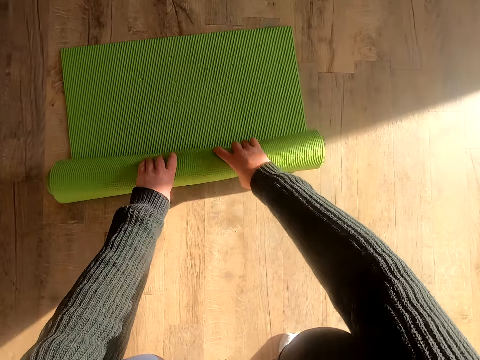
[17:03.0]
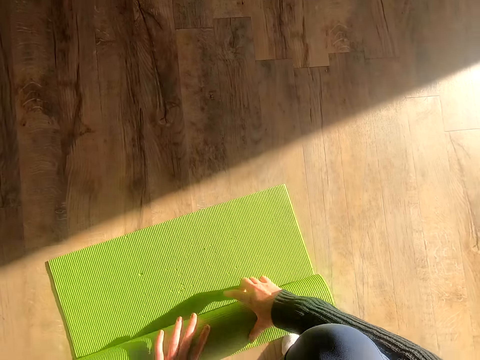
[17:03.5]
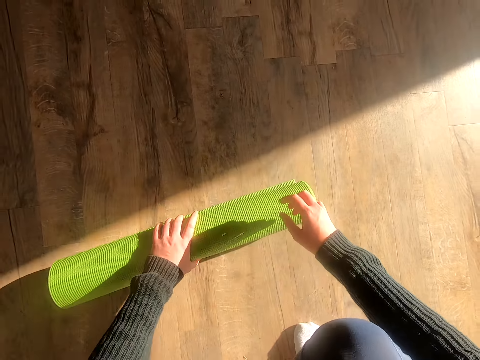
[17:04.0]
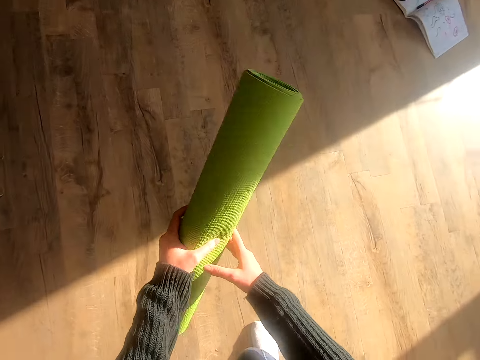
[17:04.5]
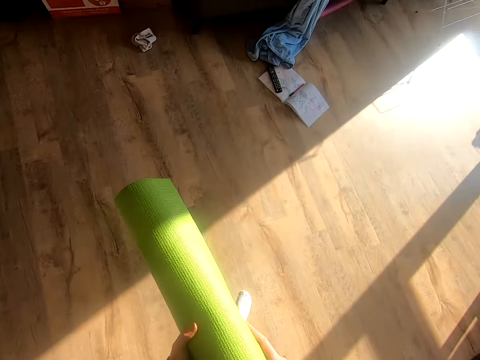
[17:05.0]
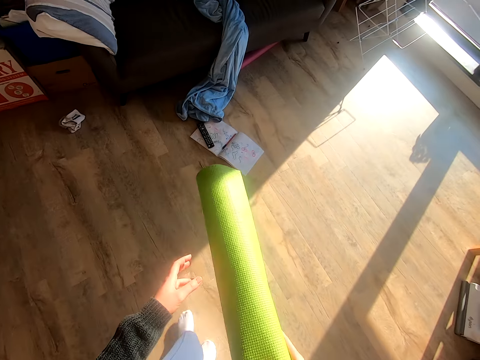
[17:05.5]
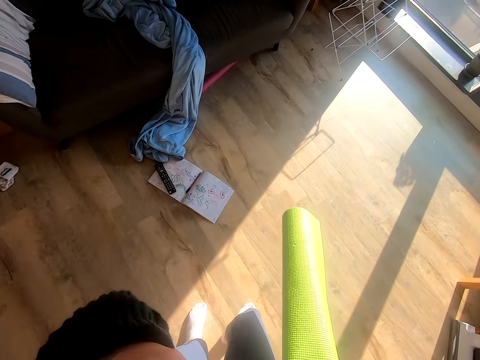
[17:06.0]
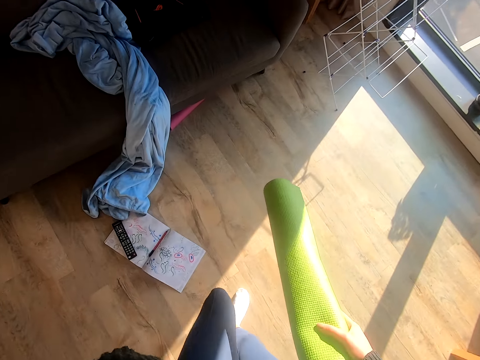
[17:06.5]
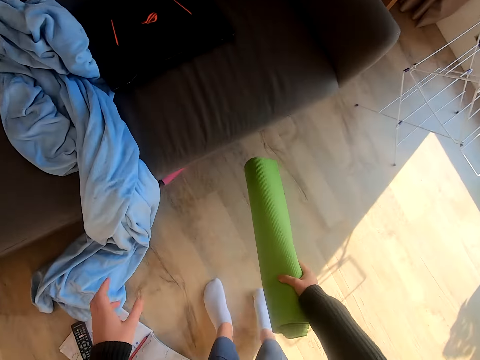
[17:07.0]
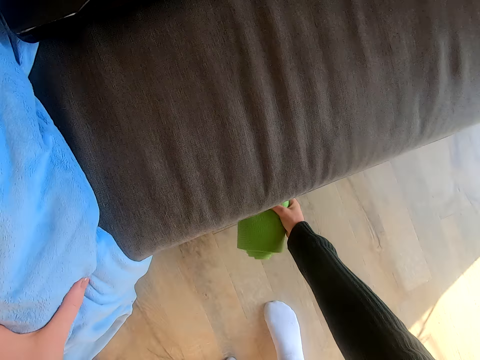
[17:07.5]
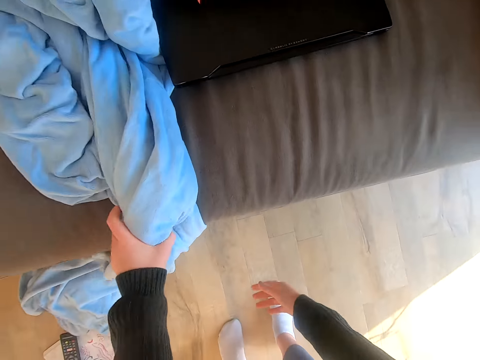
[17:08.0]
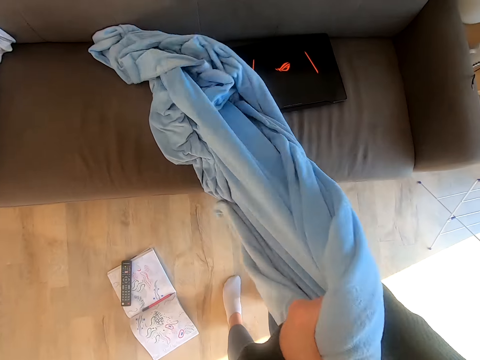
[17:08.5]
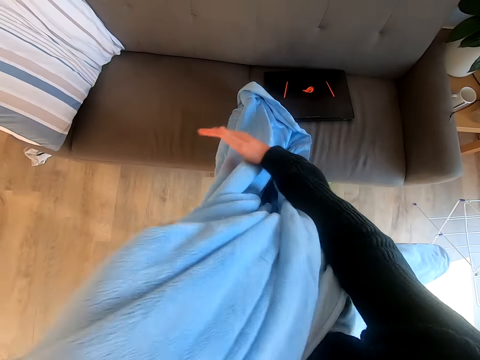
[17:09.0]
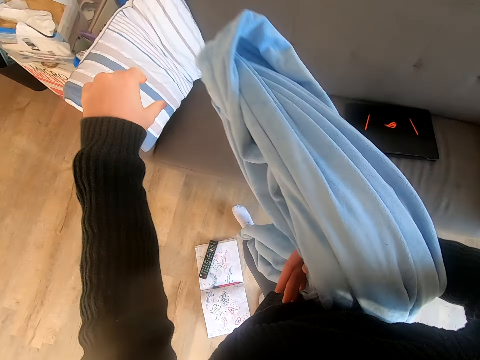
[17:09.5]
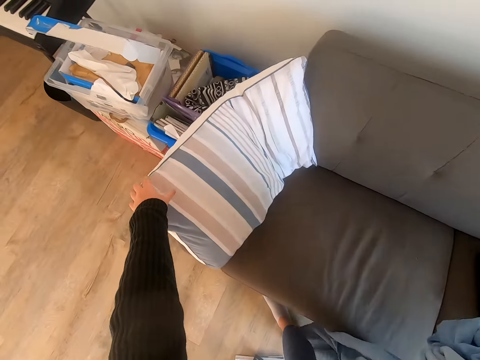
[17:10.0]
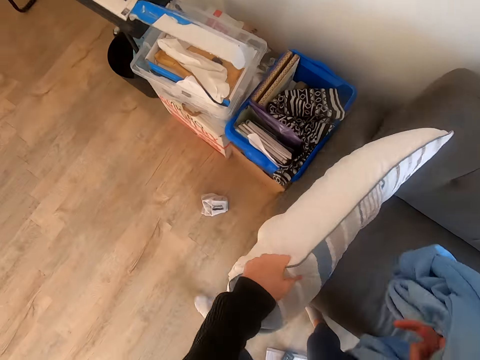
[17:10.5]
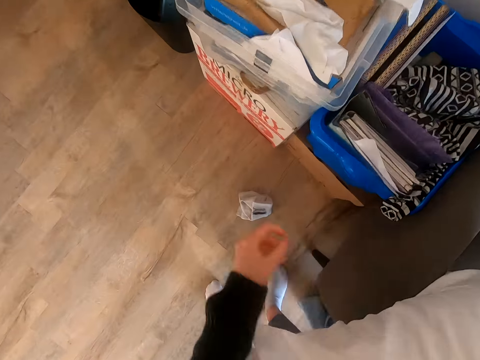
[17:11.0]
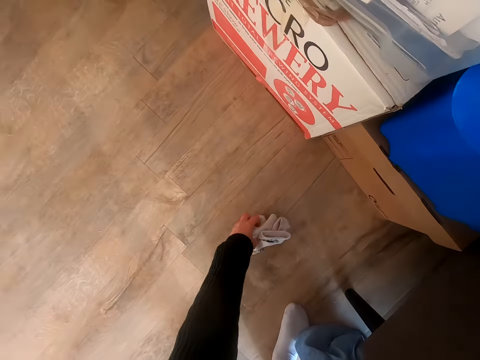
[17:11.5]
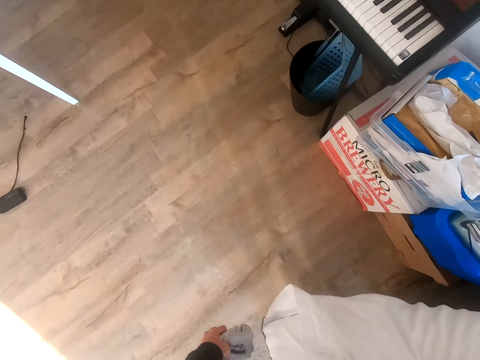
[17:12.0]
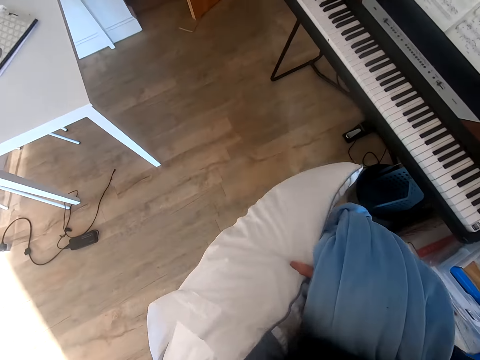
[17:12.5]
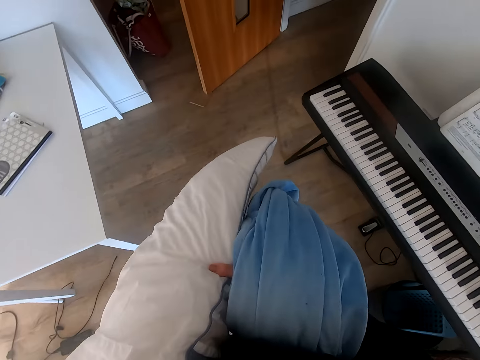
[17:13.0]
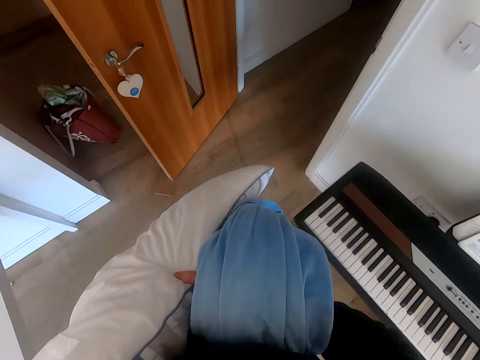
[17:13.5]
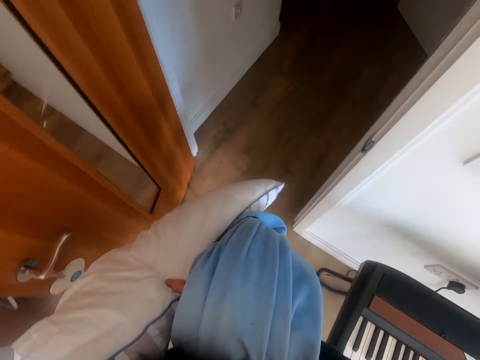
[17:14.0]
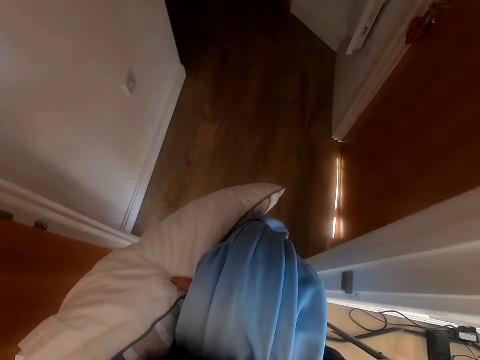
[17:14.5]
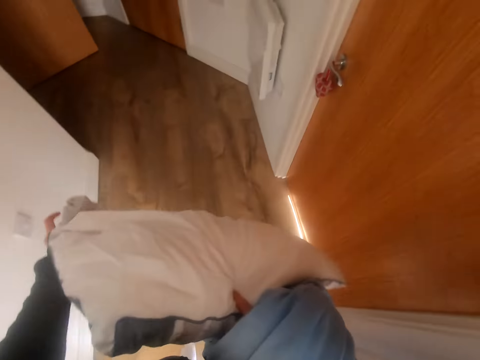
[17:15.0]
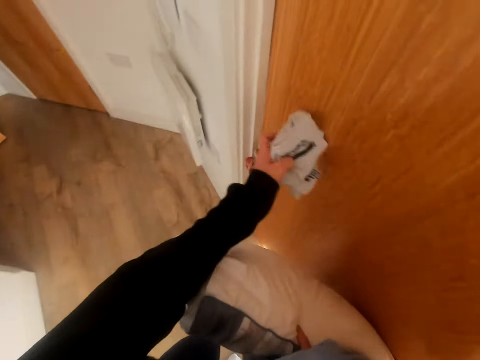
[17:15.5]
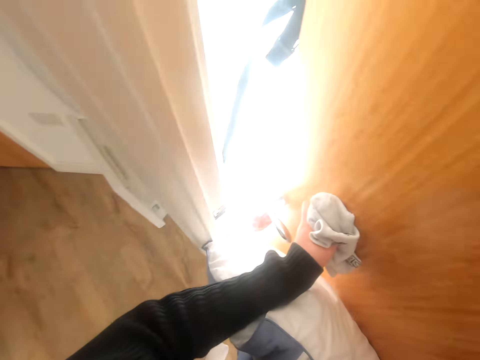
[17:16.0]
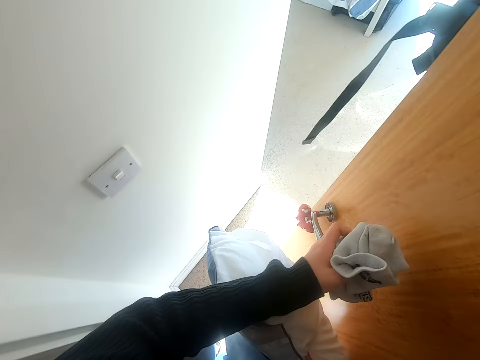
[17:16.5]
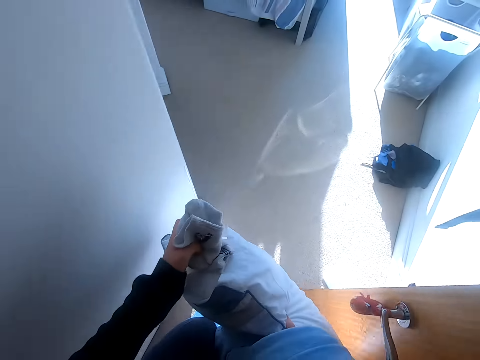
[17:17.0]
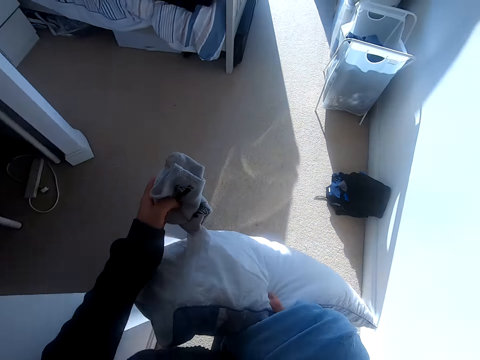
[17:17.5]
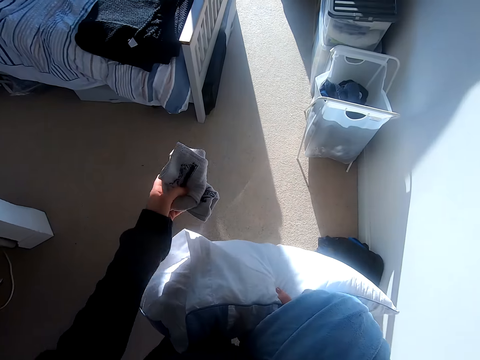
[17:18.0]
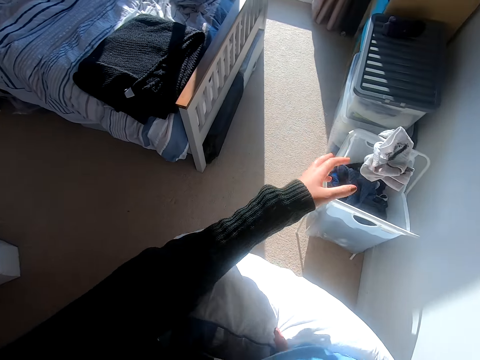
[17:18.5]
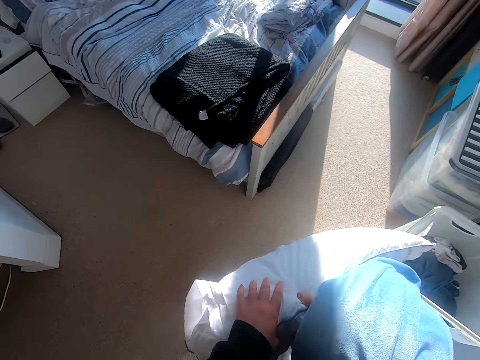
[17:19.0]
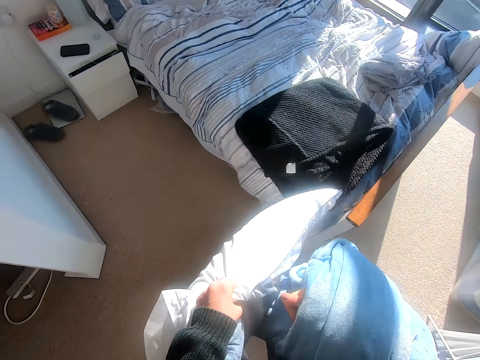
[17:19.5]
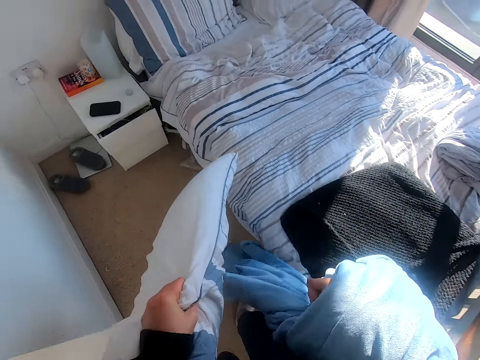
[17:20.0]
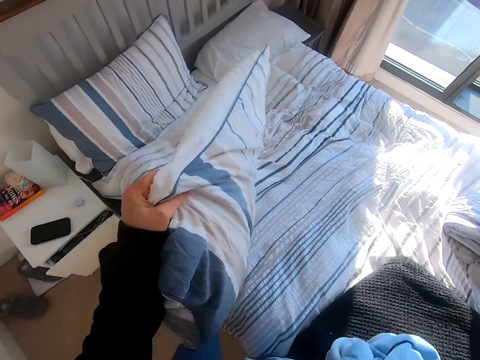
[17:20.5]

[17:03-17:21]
The camera wearer picks up the mat. She stands up. She walks around the room. She holds something. She walks around the room. She puts the mat under the couch. She holds a blanket. She picks up the blanket. She puts the blanket on her arm. She picks up a pillow. She walks around the room. She picks up a cloth. She walks around the room. She walks around the house. She opens a door. She walks around the room. She throws the cloth in a storage box. She walks around the room. She switches the pillow to the other hand.

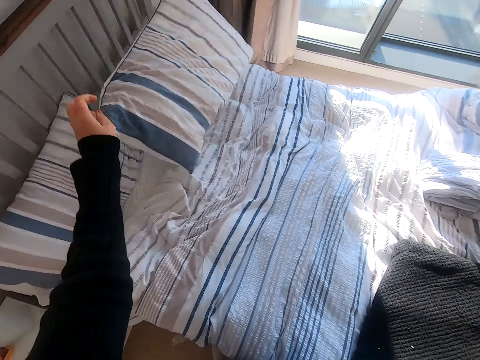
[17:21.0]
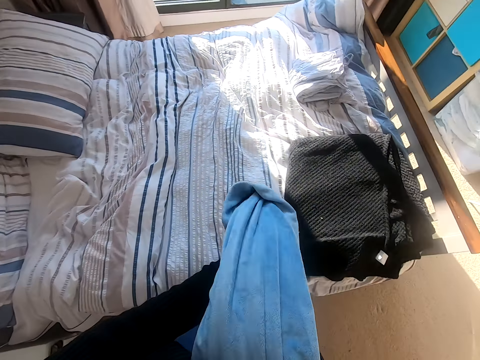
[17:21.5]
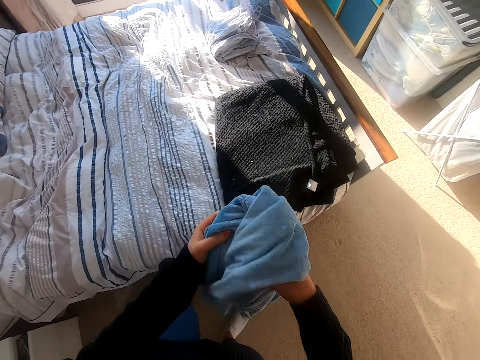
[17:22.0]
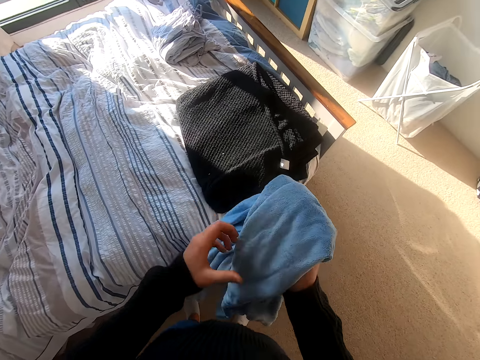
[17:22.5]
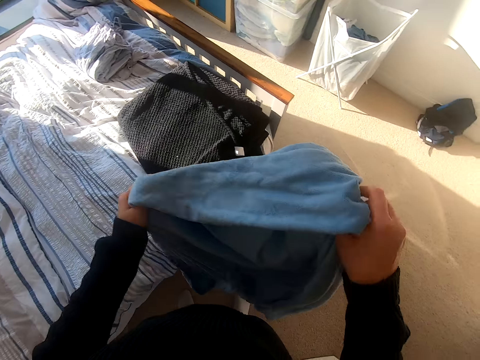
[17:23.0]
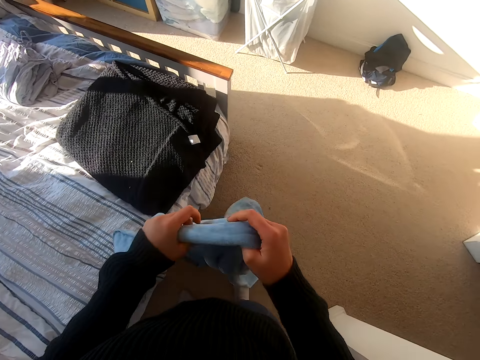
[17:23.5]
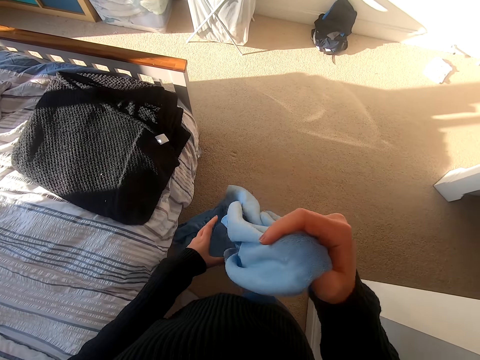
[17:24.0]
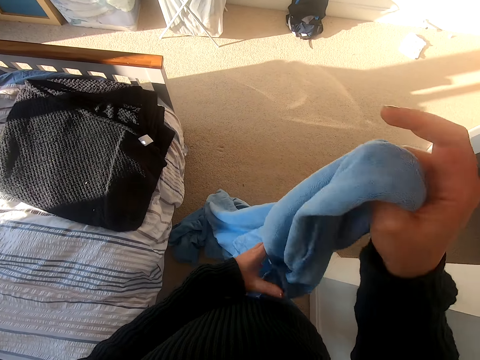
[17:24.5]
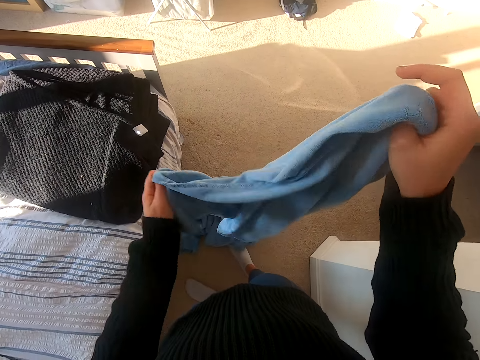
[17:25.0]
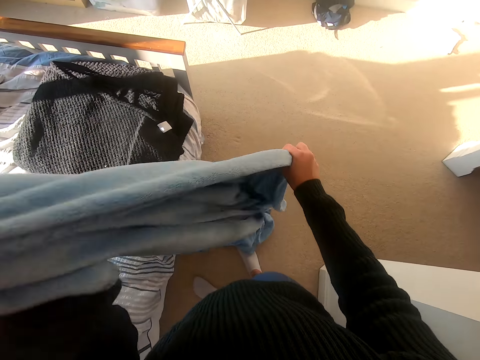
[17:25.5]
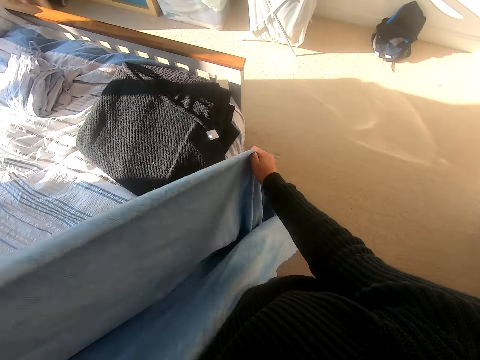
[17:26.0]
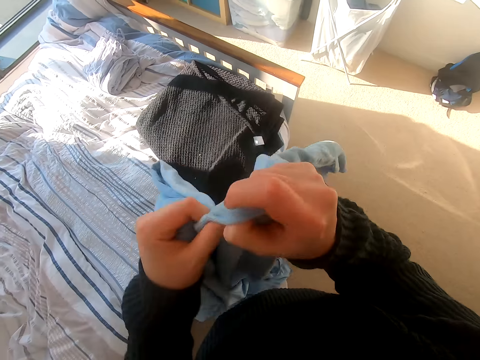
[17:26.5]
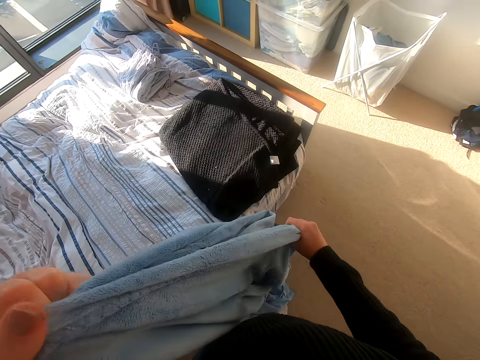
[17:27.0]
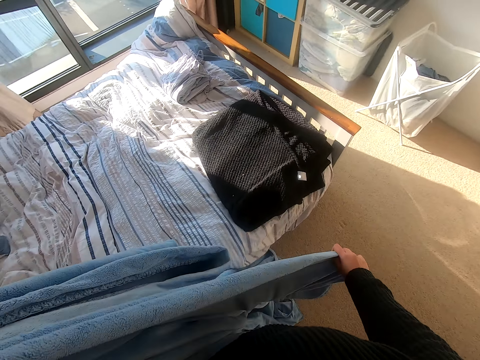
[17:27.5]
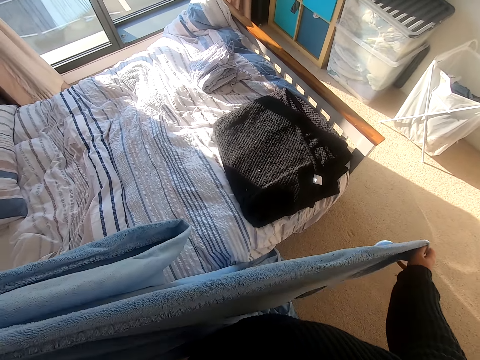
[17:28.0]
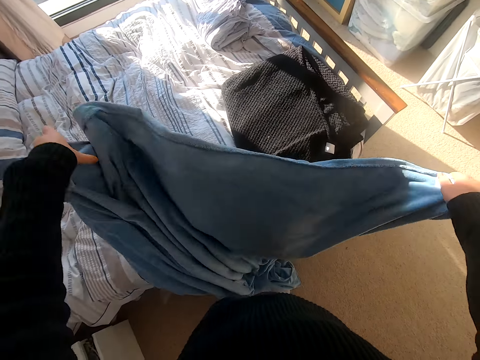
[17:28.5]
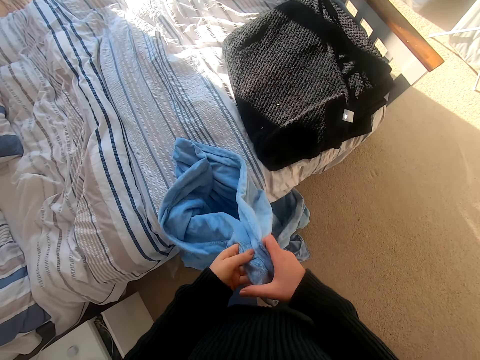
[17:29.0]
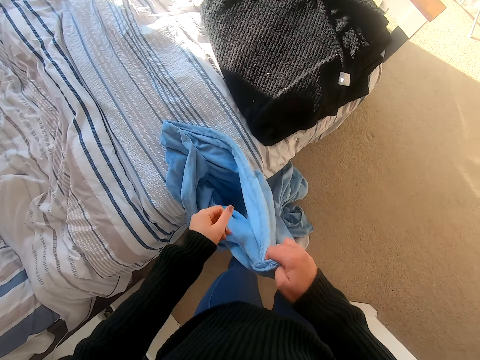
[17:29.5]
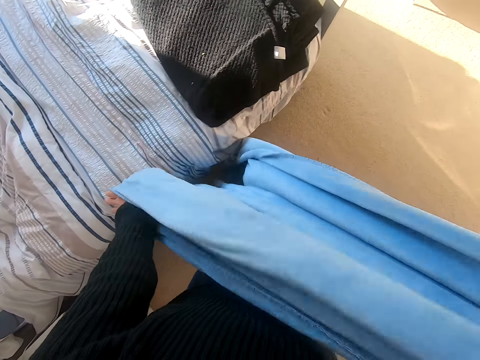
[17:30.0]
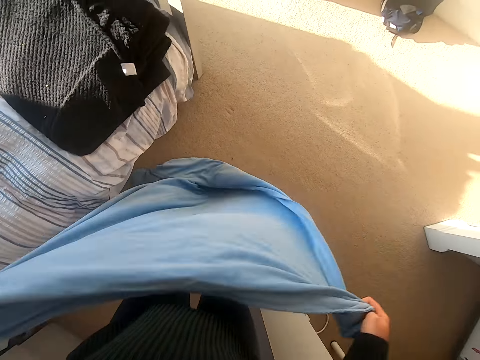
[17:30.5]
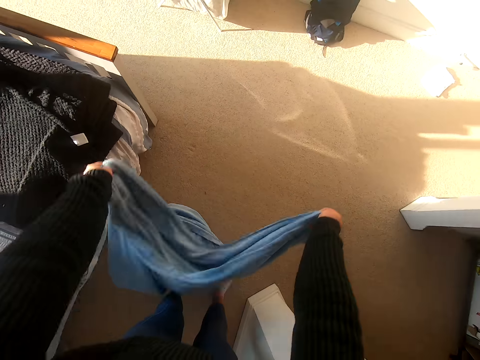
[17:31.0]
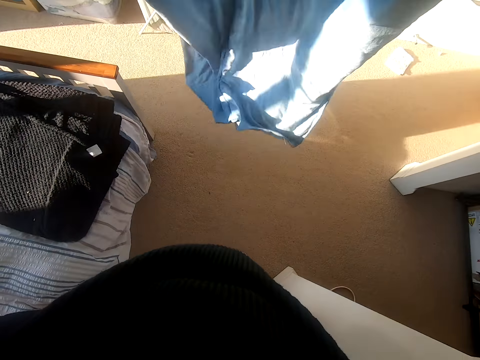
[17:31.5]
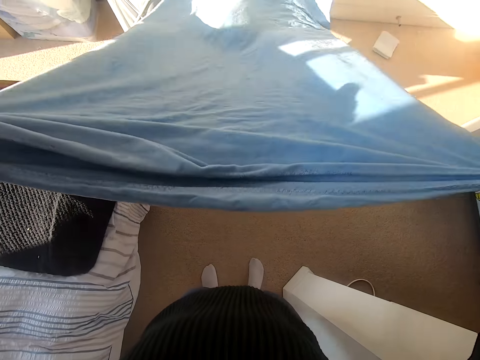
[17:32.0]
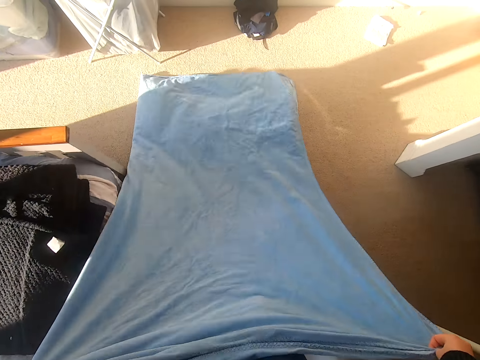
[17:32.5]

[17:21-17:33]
The camera wearer puts the pillow on the bed. They hold the blanket with both hands. They straighten the blanket. They fold the blanket. They straighten the blanket. They drop the blanket on the floor.
